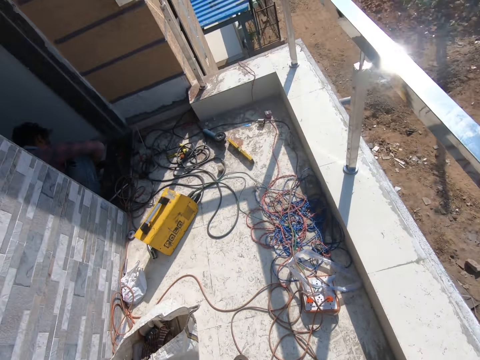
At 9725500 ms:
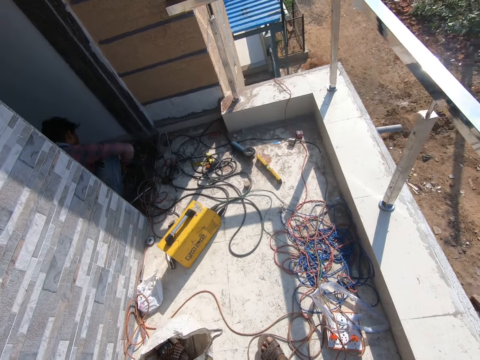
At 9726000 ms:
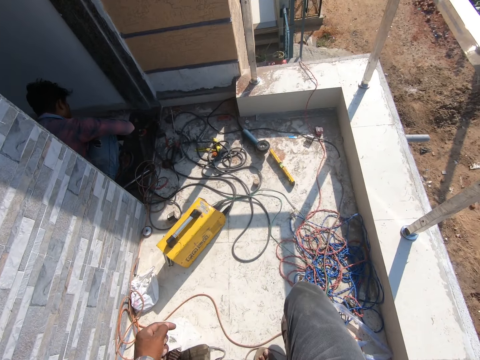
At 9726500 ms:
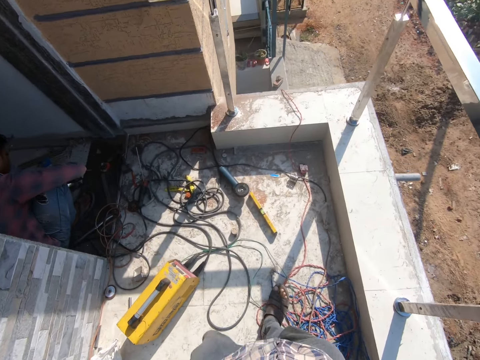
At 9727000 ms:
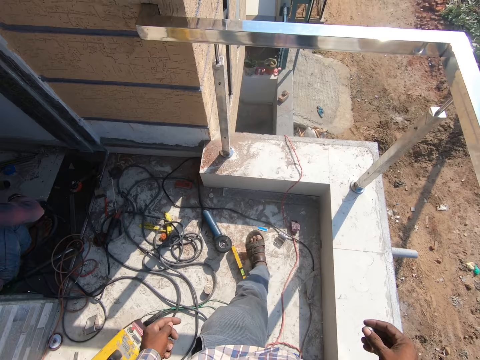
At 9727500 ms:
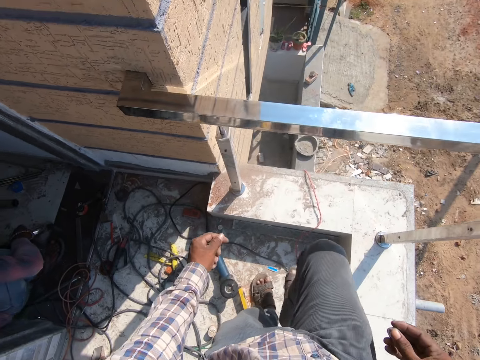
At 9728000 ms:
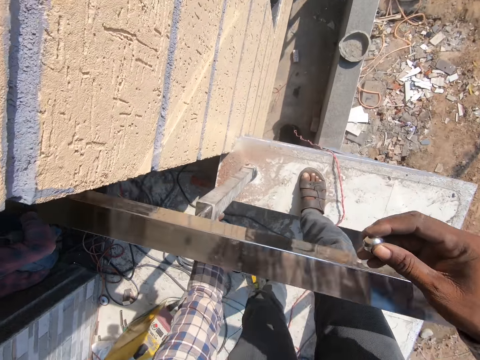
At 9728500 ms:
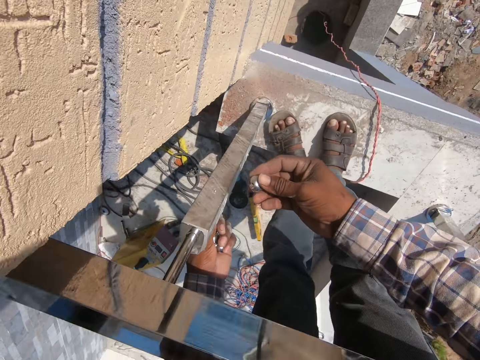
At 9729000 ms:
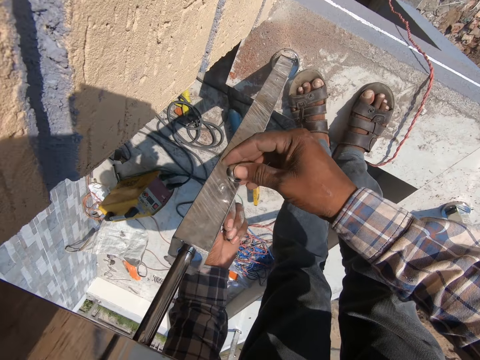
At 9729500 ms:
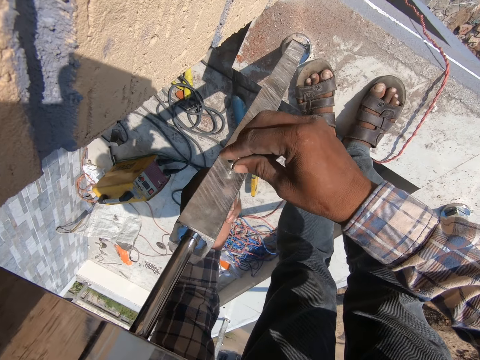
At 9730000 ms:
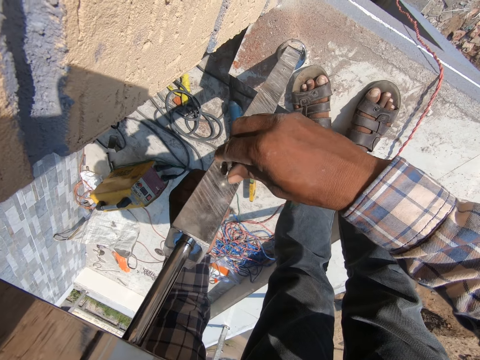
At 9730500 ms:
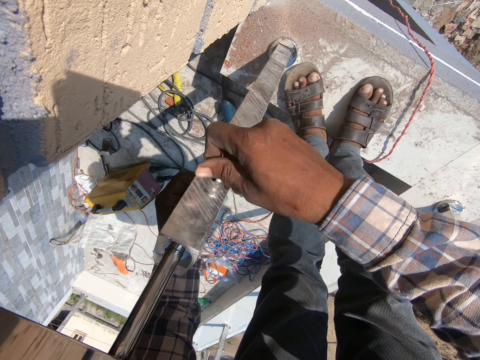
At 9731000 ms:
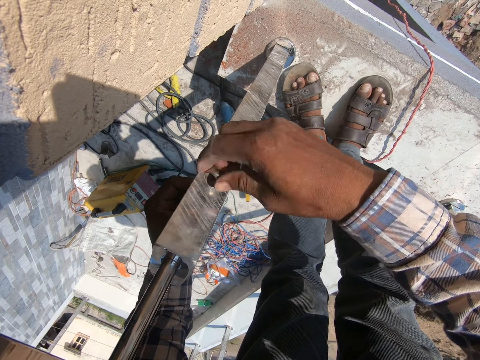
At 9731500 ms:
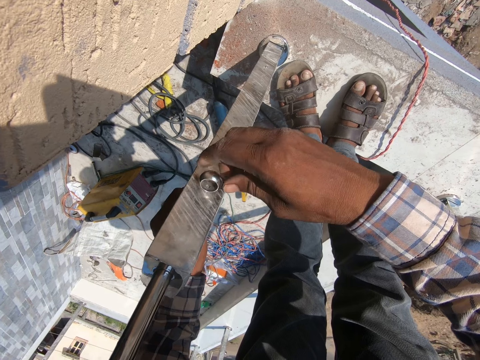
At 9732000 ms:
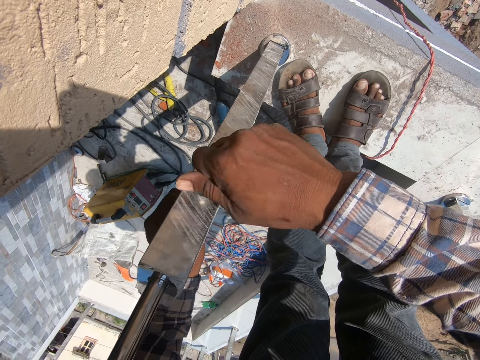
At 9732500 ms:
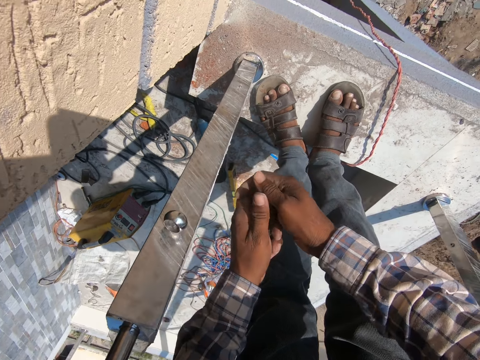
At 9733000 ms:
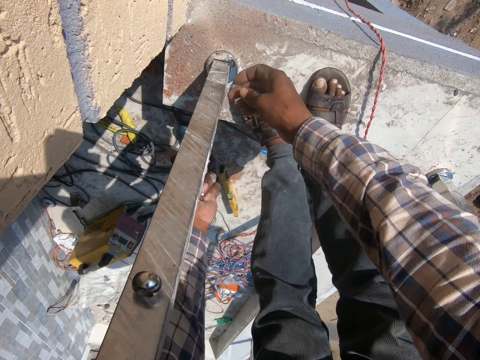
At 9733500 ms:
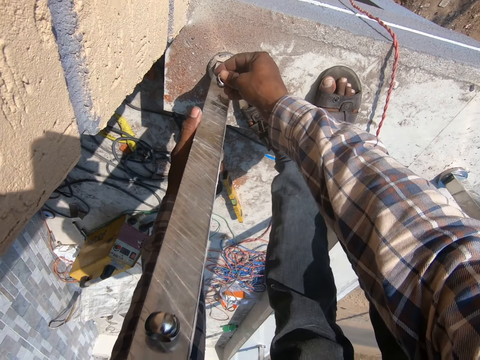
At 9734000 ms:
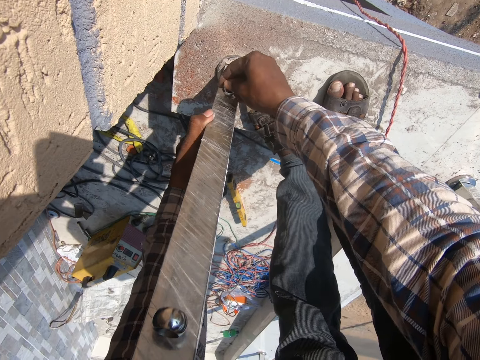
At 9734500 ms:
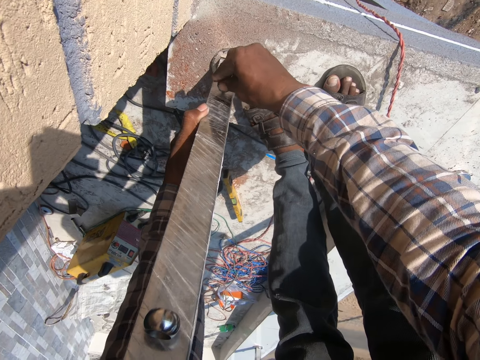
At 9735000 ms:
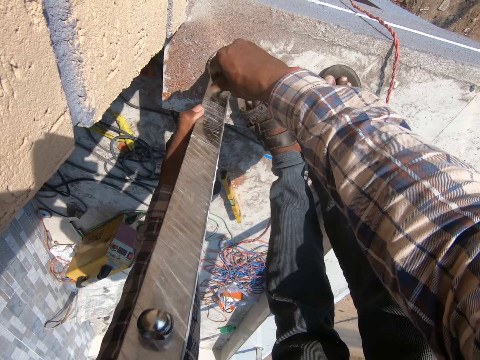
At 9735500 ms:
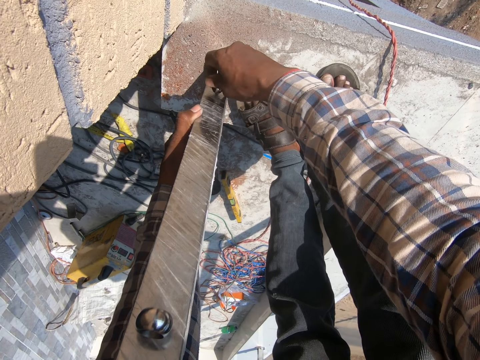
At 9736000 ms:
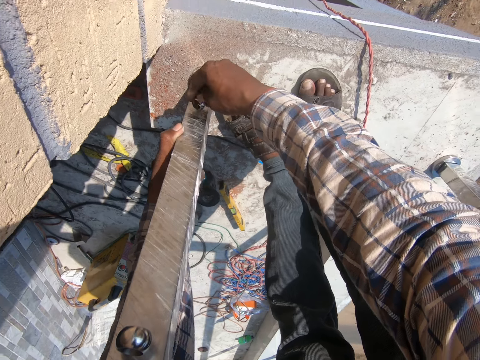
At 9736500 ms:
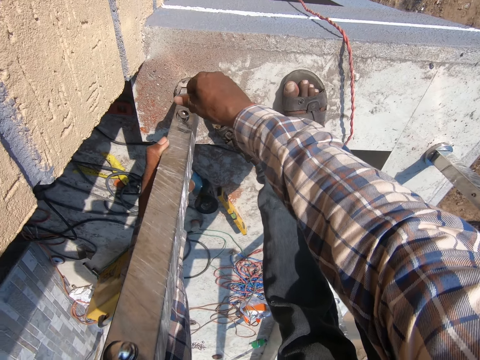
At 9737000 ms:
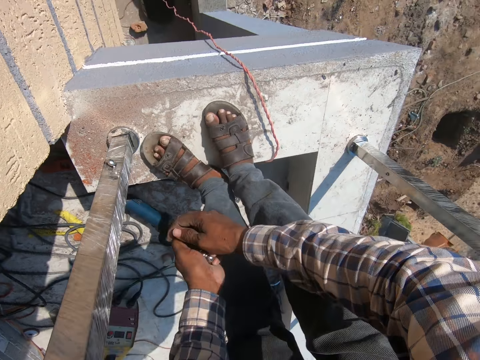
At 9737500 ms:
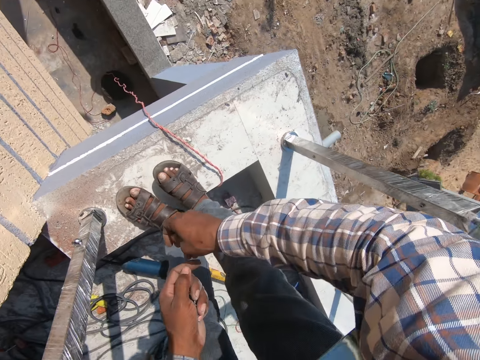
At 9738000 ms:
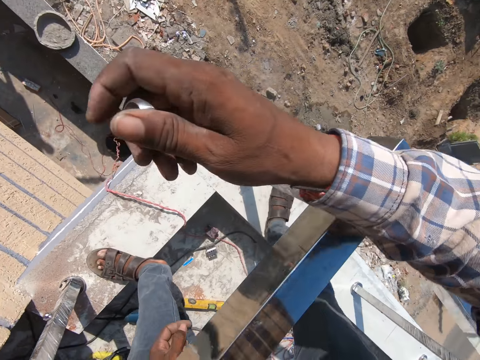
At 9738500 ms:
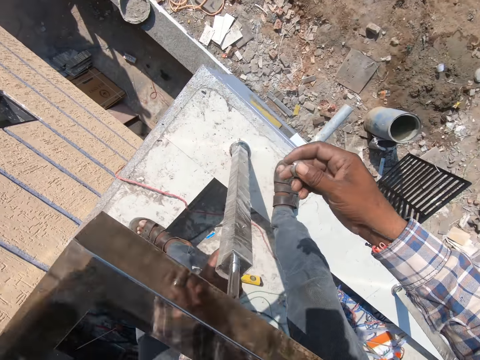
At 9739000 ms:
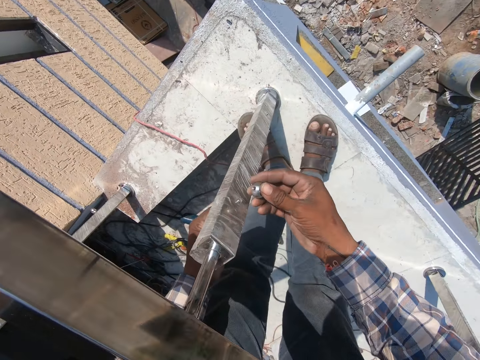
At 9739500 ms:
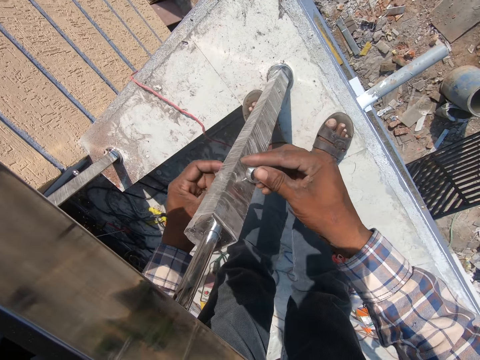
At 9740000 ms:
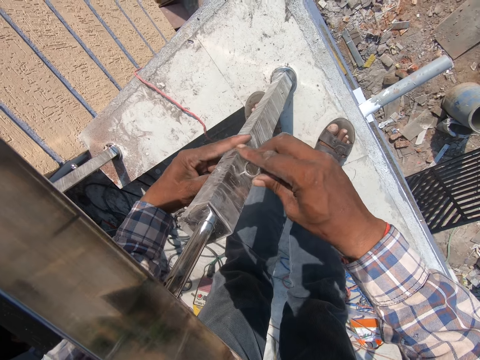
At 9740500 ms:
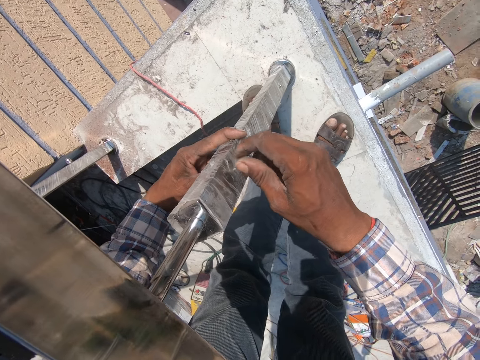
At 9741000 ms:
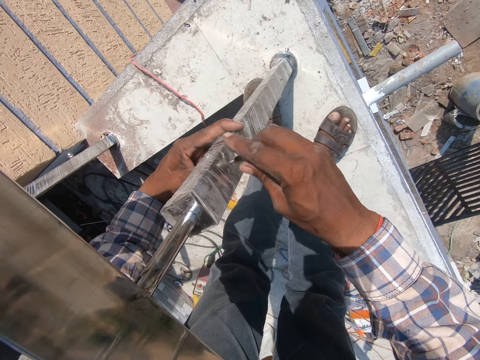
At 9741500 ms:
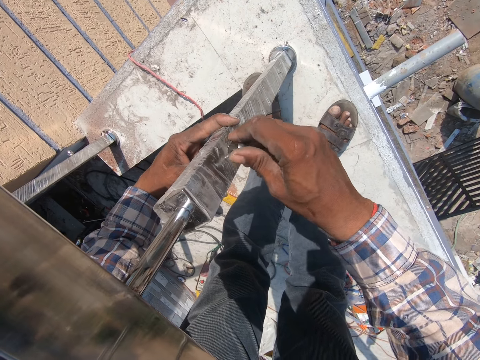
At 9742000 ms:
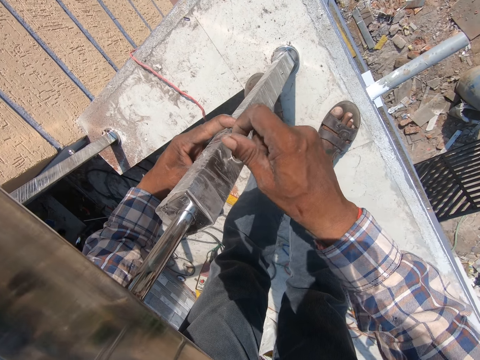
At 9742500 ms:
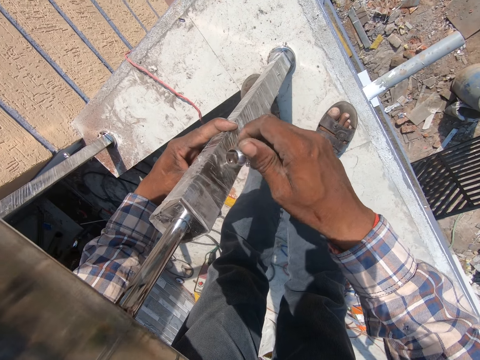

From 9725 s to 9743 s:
The camera wearer walks around. They press the screw. They tighten the nuts on the screw. They press the screw. They tighten the nuts on the screw. They pick the nut from the left hand. They press the screw. They tighten the nuts on the screw.

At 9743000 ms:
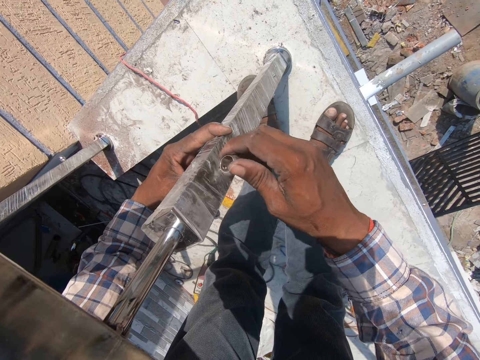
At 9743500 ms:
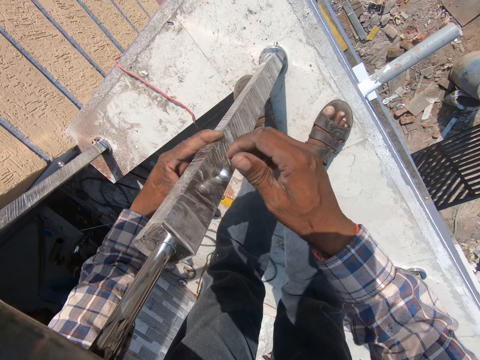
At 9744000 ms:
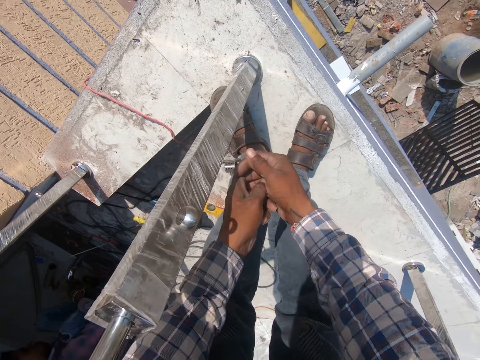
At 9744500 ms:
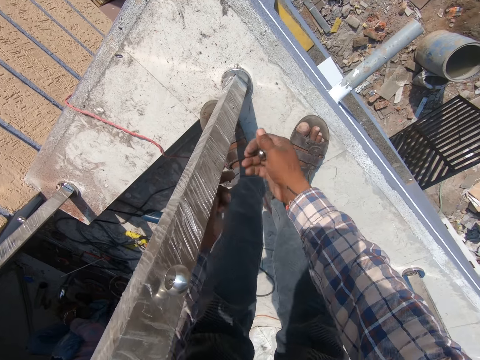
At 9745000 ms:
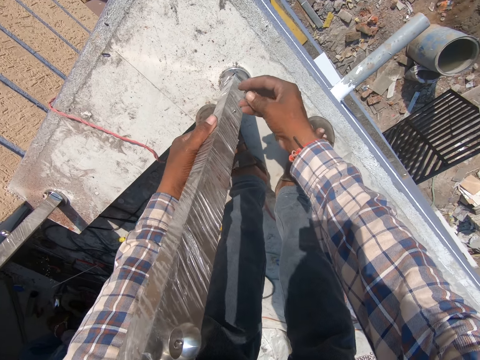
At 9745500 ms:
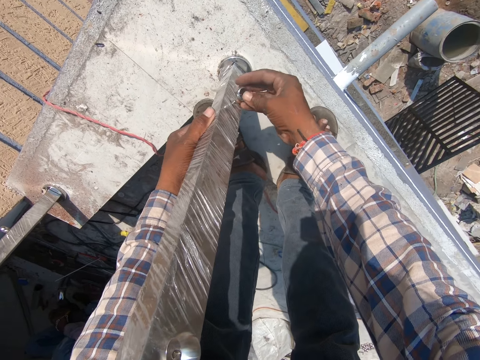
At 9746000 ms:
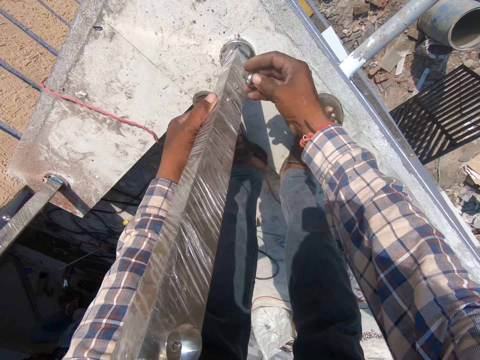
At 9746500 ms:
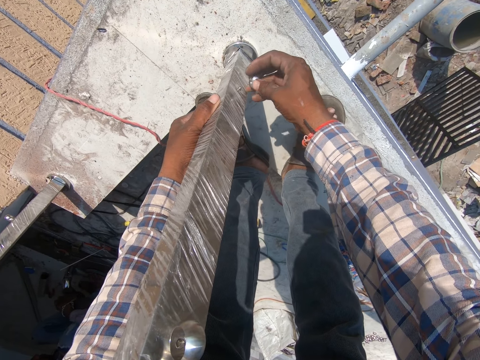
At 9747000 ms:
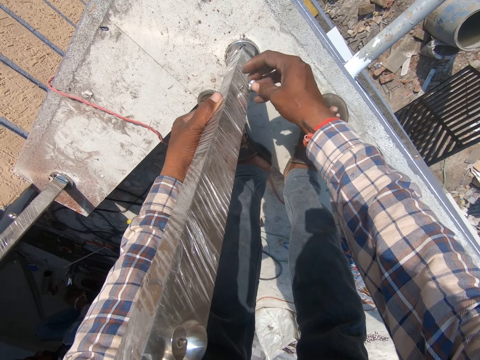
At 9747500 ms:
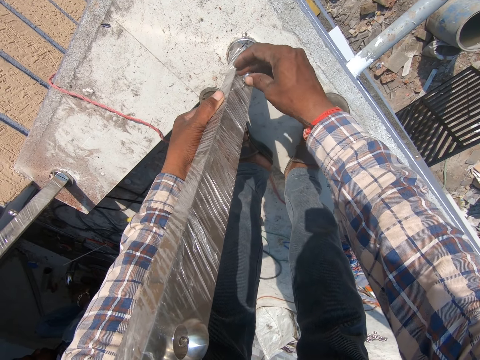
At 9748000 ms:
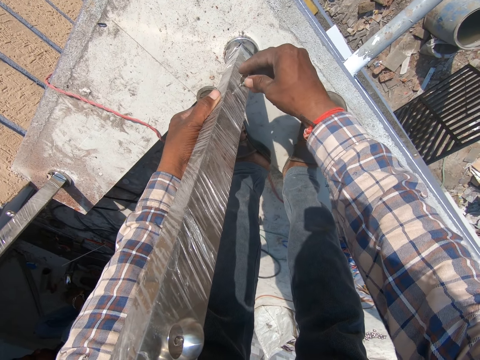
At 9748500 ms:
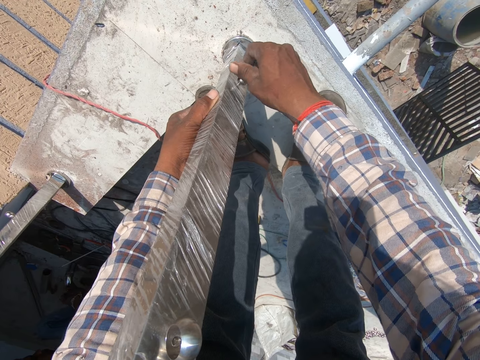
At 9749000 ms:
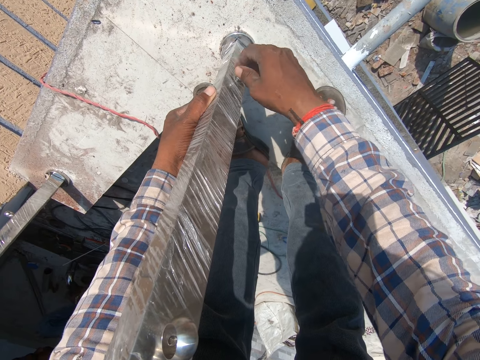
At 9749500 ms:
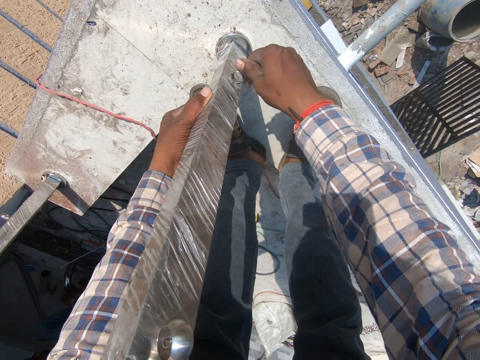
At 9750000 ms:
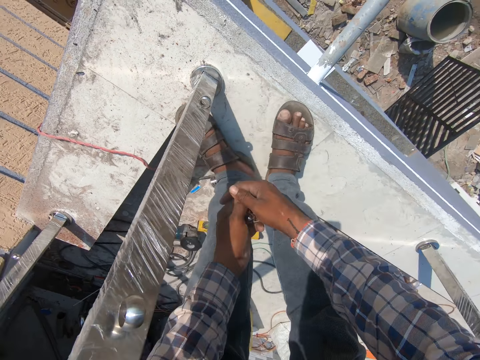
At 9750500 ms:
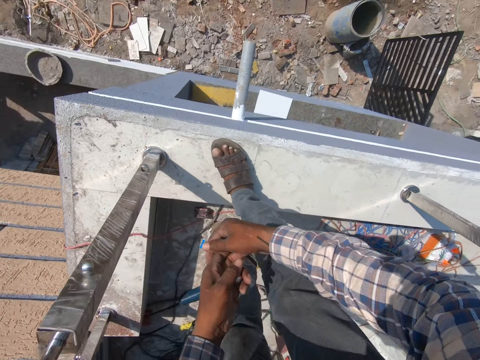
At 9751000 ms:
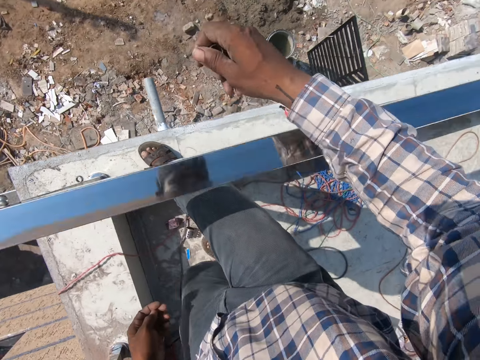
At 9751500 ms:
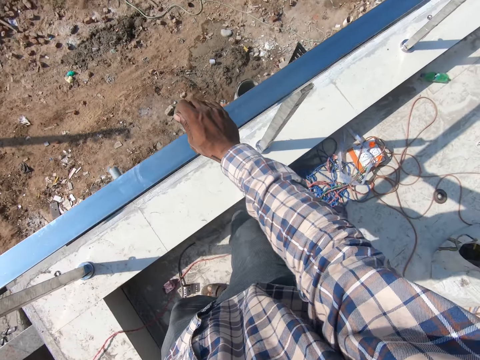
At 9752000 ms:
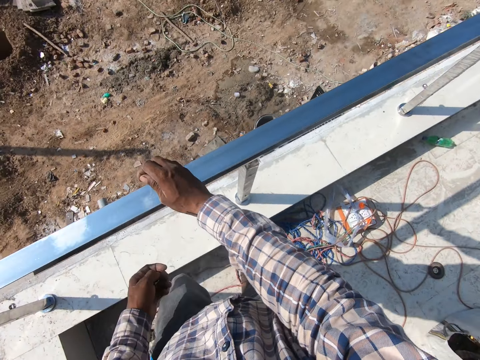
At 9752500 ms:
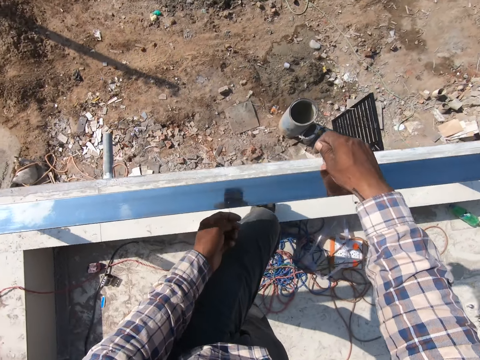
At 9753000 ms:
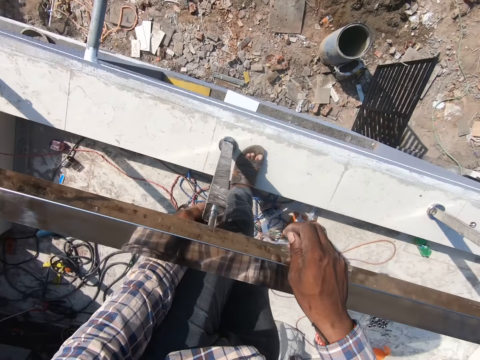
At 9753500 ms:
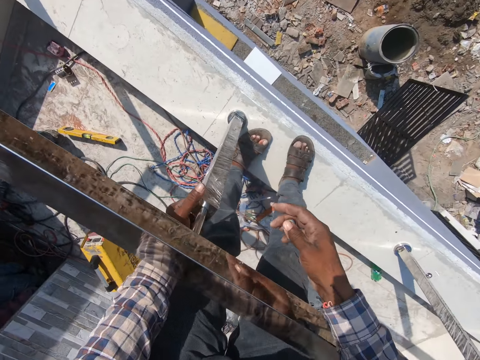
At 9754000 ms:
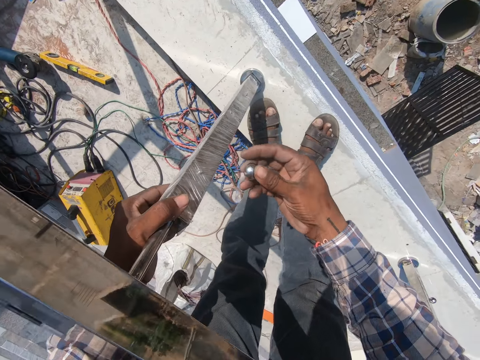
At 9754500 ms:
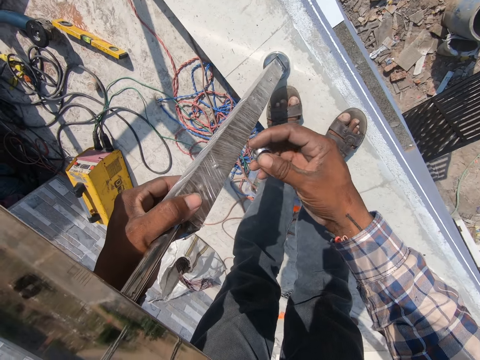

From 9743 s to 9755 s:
The camera wearer presses the screw. They tighten the nuts on the screw. They hold the hand together. They hold on the gypsum perimeter. They walk around. They press the screw. They tighten the nuts on the screw.
